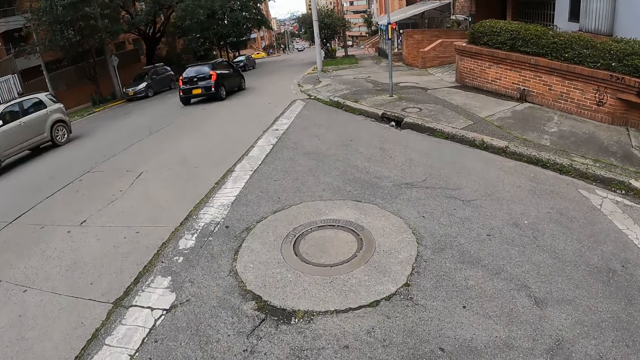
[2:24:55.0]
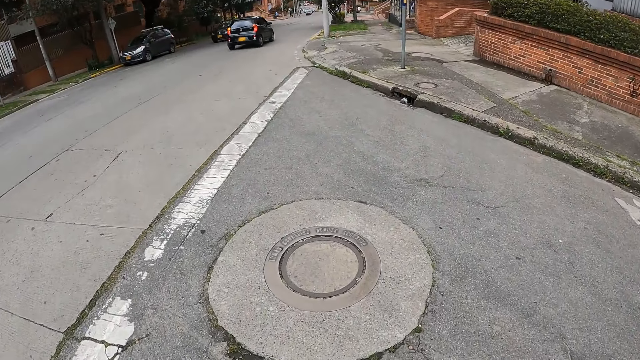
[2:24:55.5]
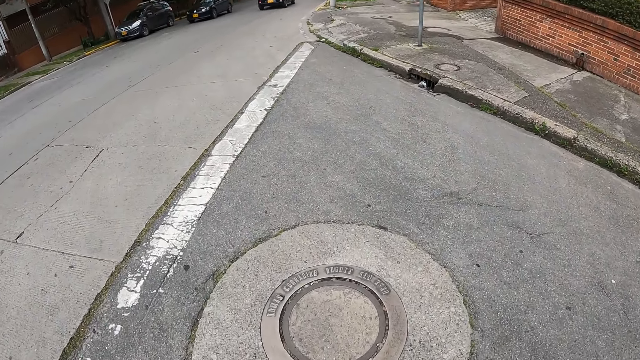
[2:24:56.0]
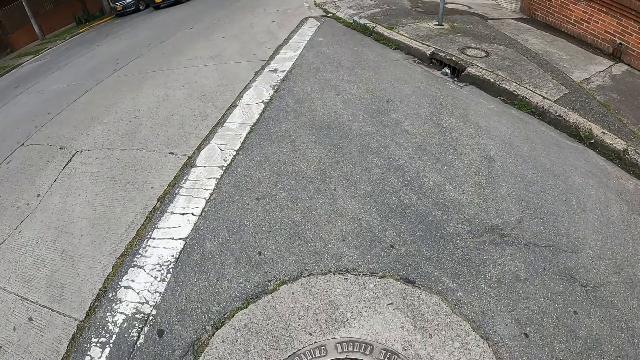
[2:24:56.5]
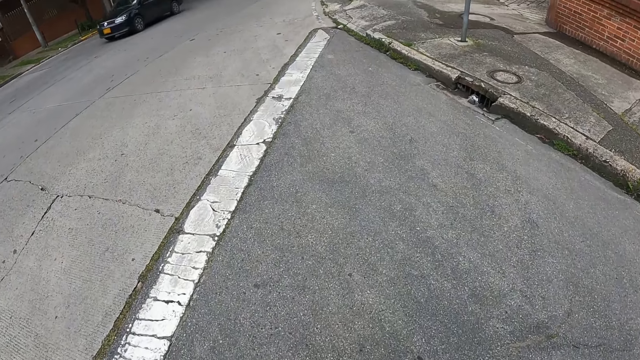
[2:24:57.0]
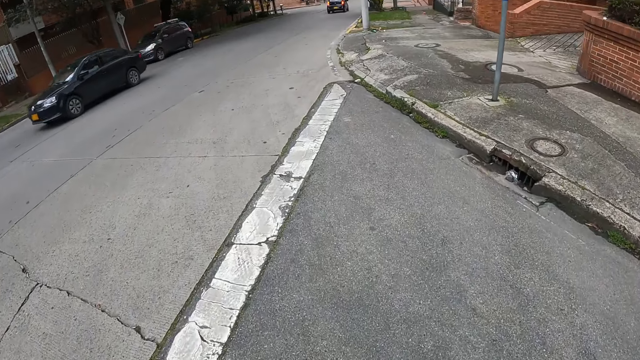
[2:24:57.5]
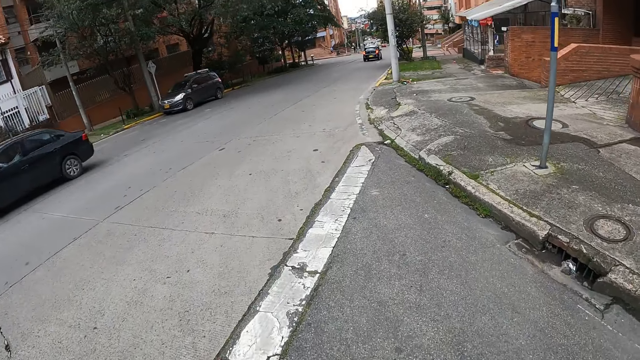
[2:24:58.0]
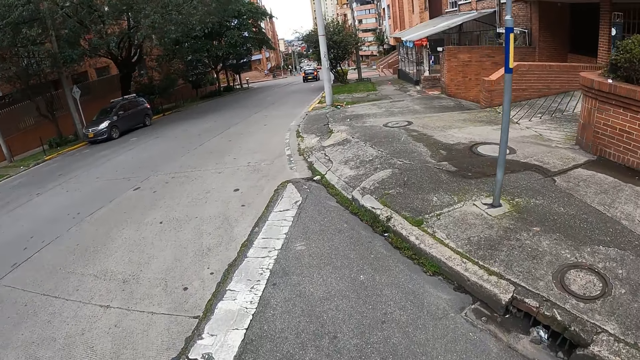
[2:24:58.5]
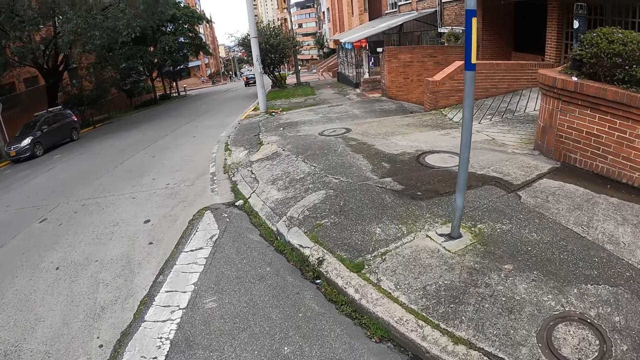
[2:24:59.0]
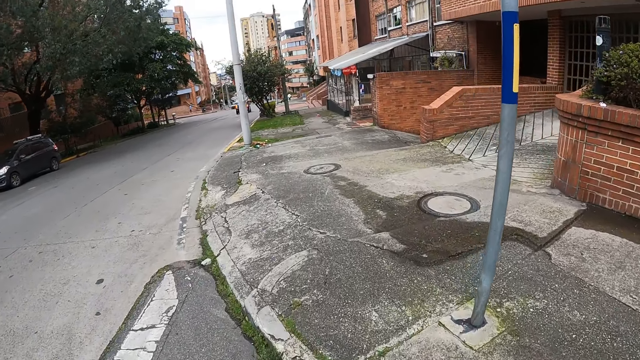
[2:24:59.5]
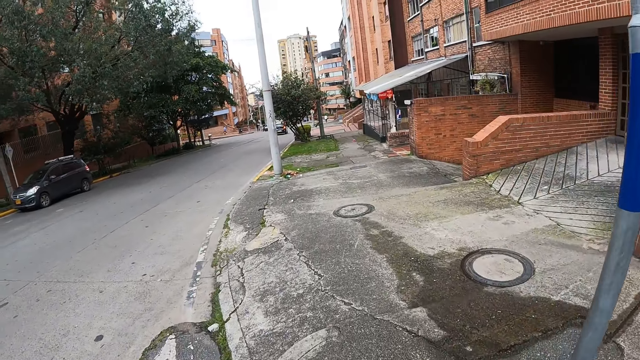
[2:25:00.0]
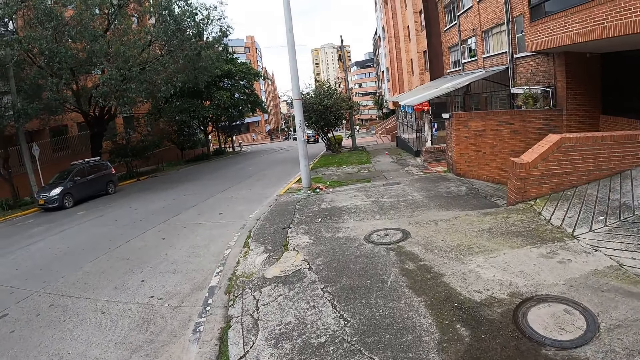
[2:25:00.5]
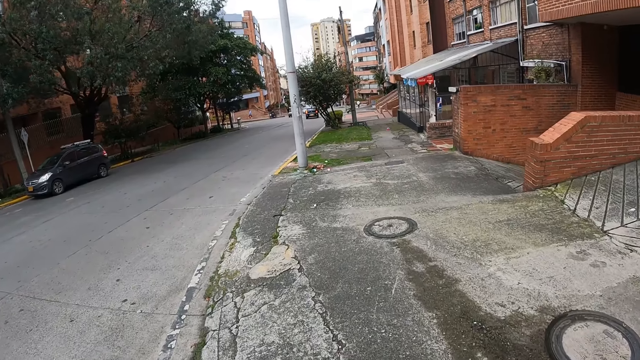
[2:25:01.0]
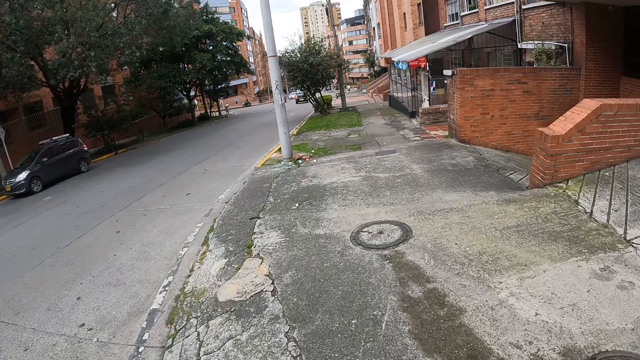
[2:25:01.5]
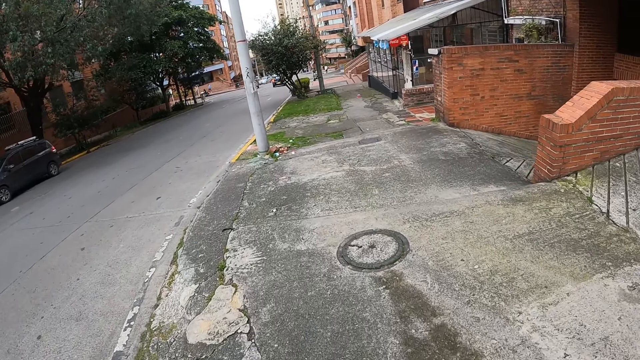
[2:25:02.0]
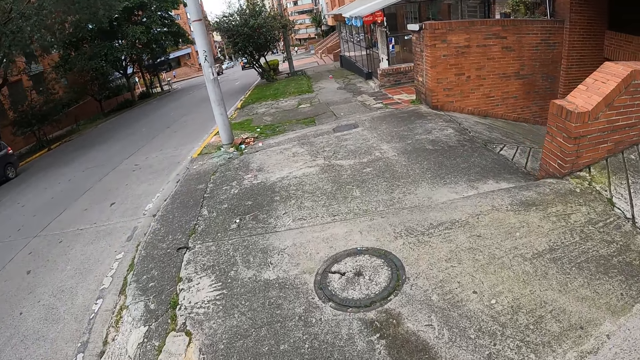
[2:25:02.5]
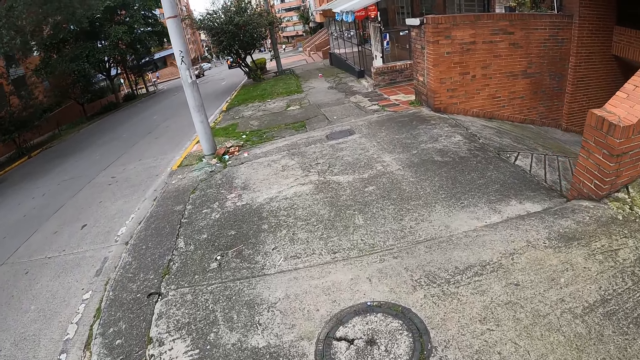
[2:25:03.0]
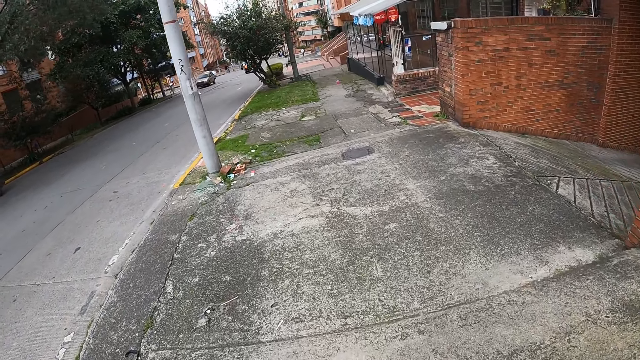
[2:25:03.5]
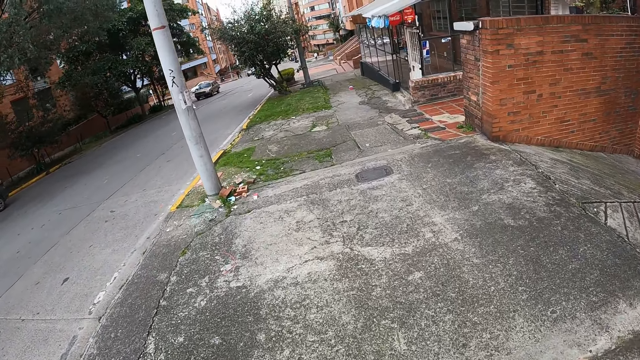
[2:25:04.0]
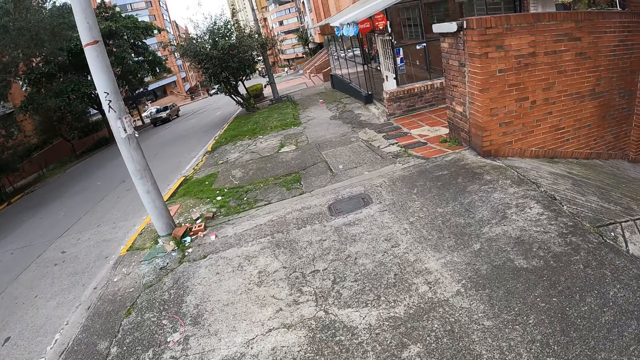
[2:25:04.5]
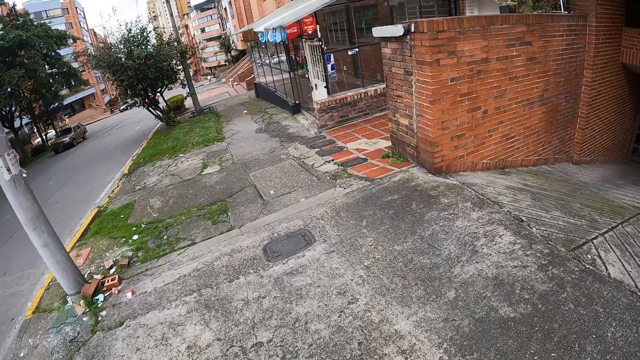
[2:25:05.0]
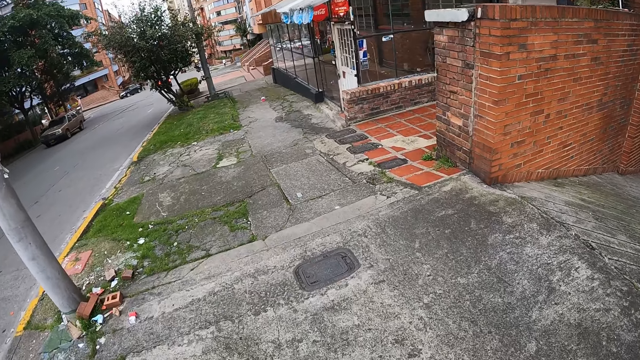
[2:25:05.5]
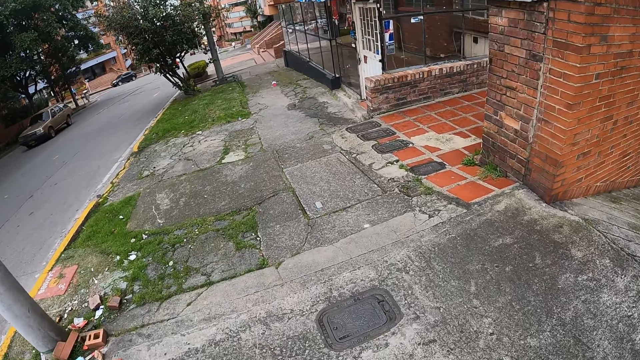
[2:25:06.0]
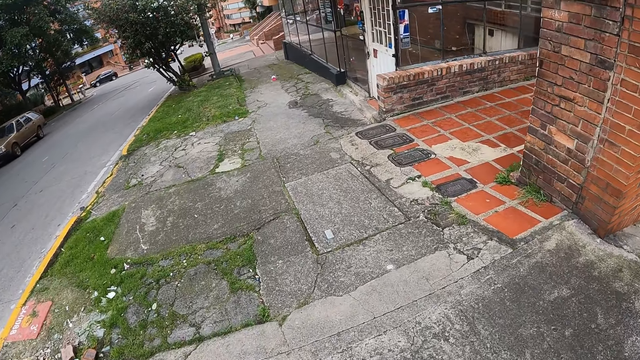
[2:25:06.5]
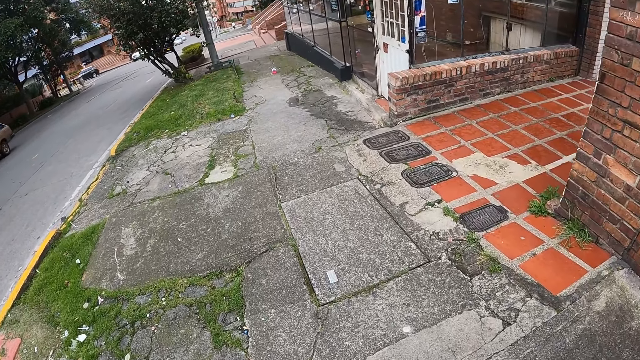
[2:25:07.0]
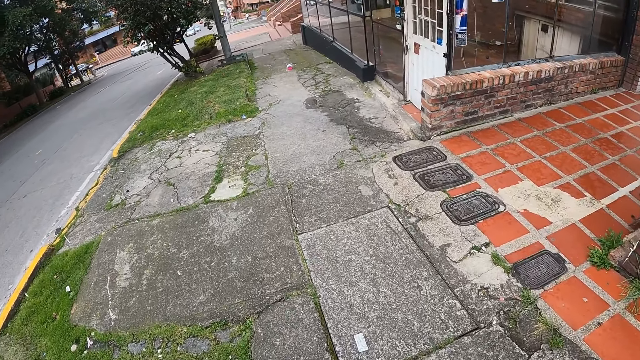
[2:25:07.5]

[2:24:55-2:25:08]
The camera wearer walks across a walkway.

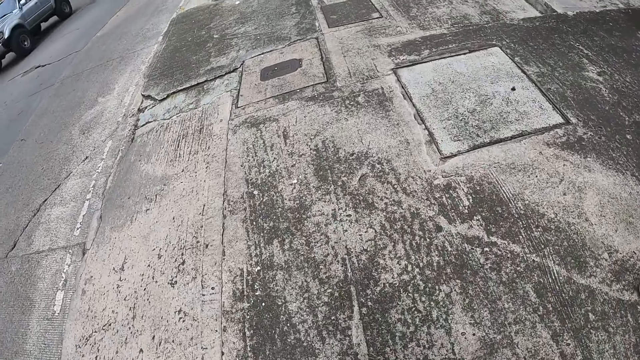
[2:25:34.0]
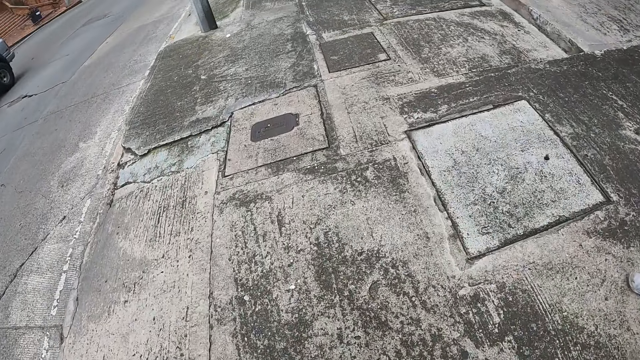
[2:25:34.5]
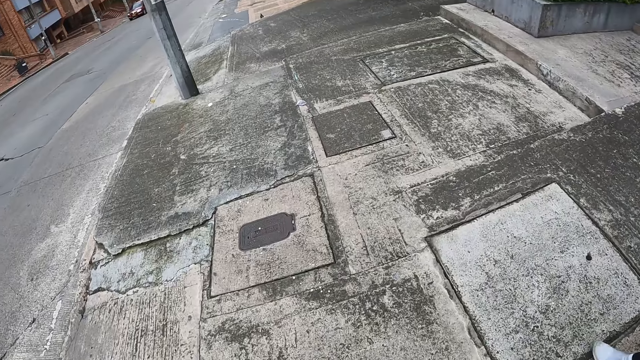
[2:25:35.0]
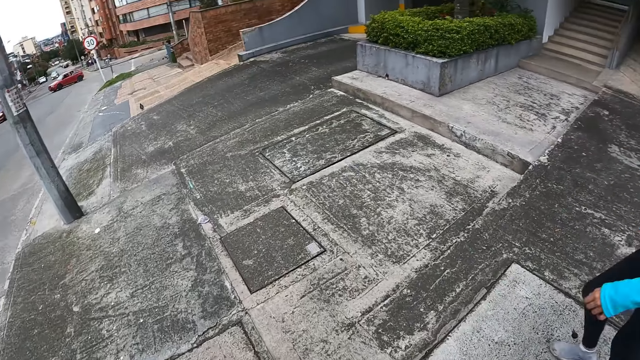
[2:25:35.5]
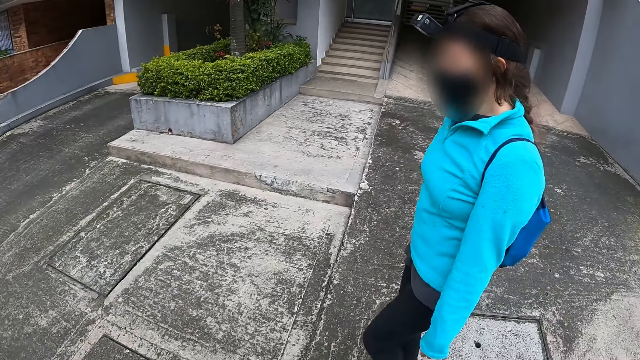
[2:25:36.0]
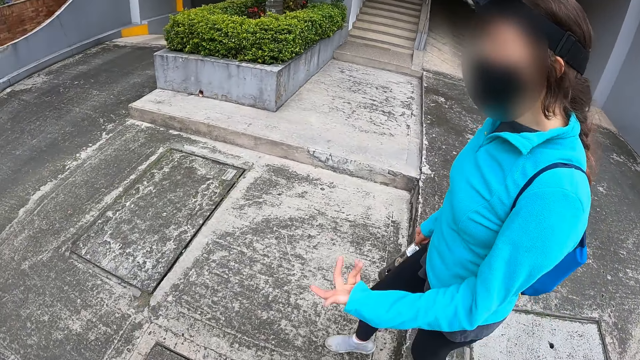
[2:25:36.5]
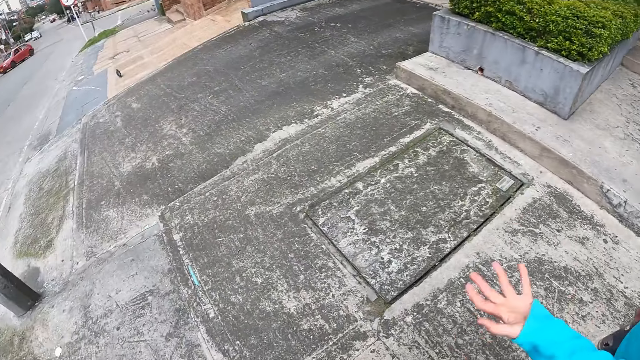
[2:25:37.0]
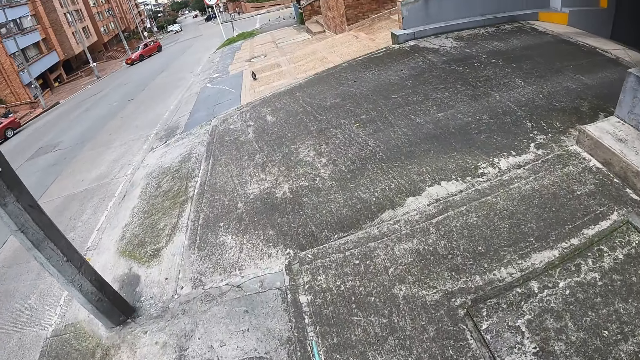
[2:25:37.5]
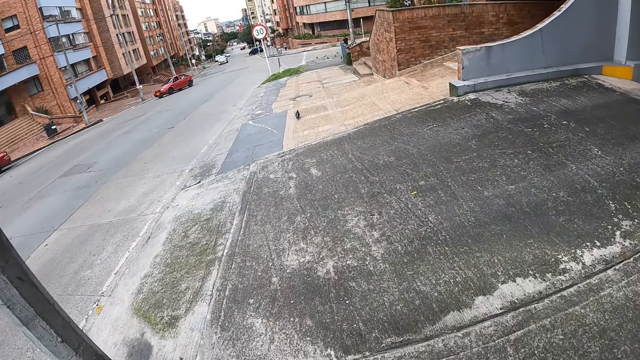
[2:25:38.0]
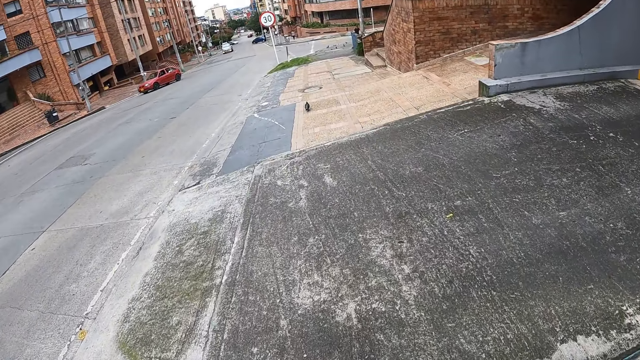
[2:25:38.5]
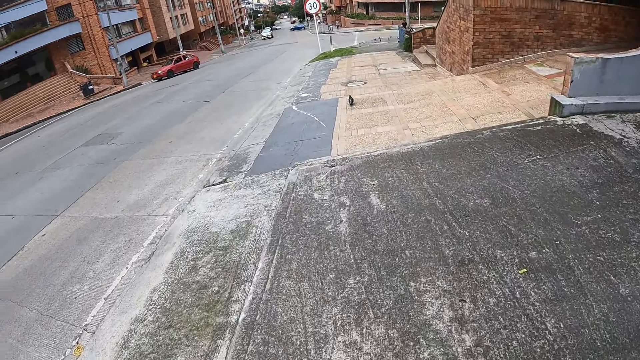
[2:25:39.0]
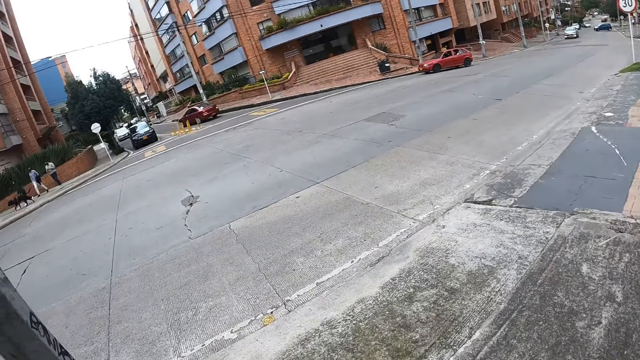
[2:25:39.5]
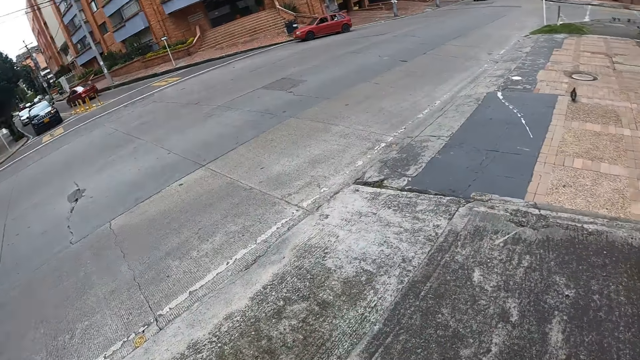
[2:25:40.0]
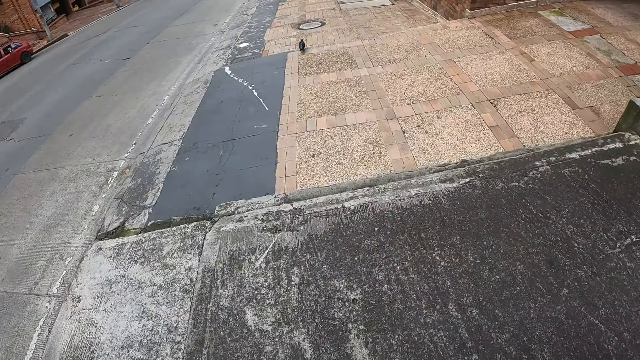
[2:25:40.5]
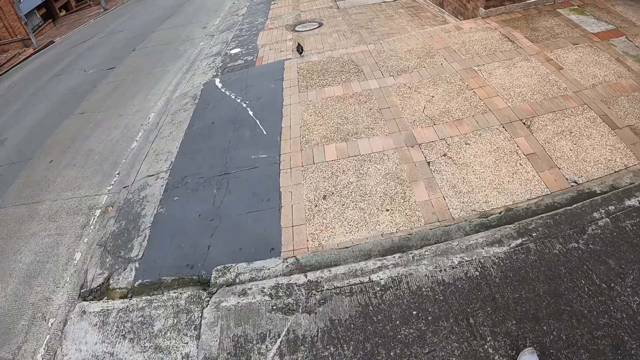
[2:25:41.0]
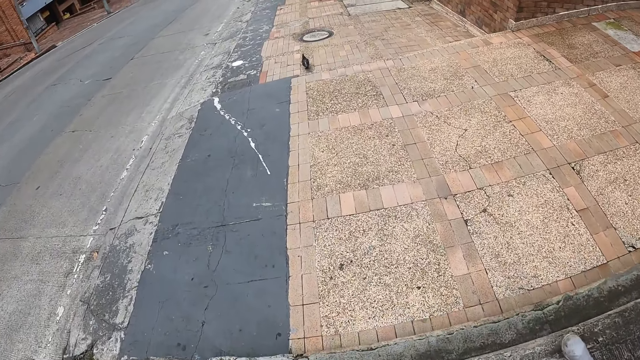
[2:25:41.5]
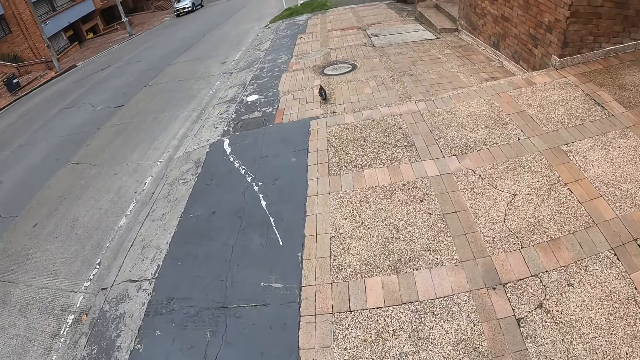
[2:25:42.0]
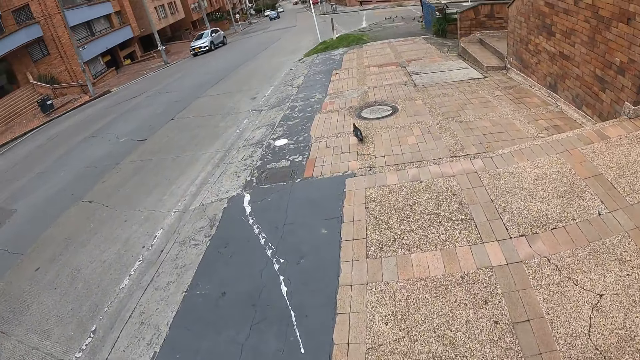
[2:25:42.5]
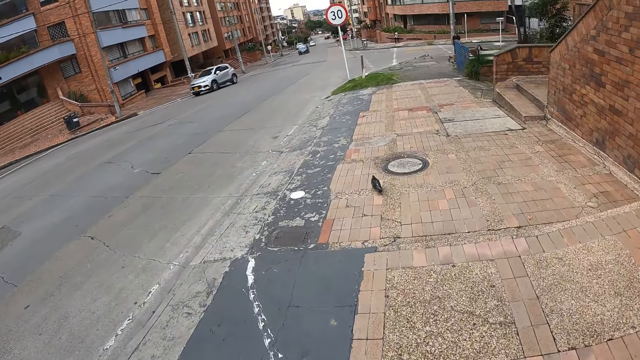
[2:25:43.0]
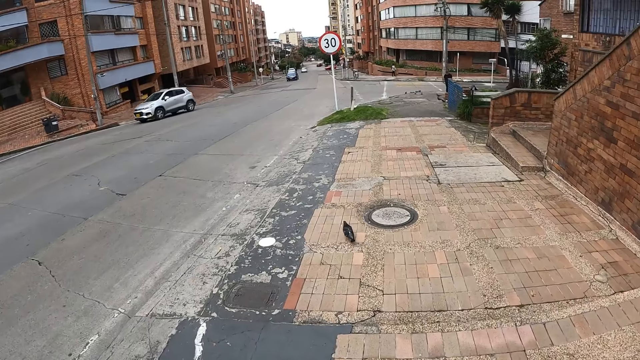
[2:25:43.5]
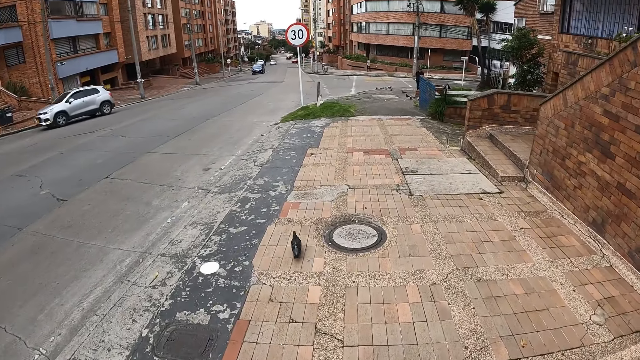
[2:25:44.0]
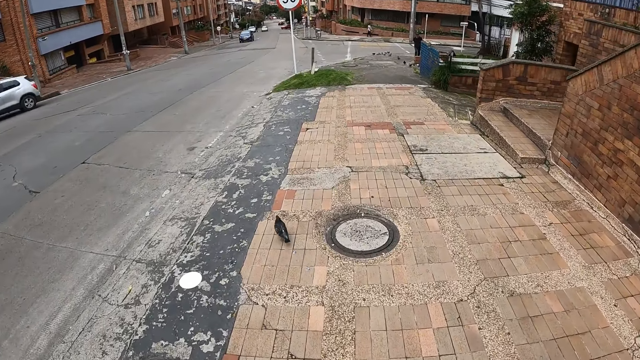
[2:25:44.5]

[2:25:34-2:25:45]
A woman walks across the walkway. The camera wearer stares at the woman. The woman gestures at the camera wearer. The camera wearer walks along the pavement.
